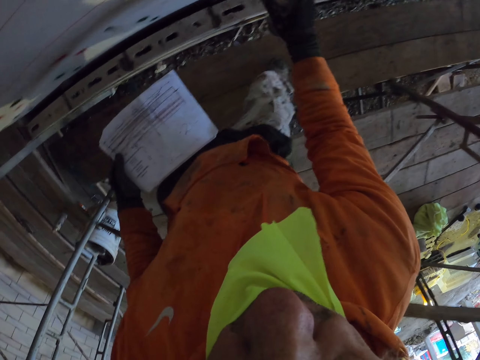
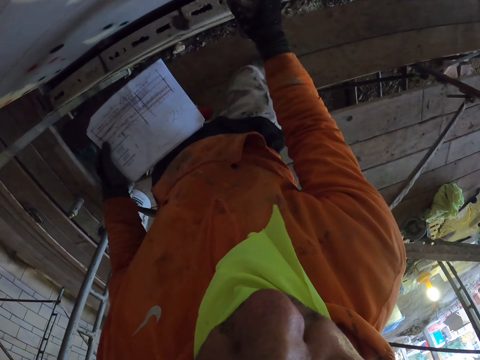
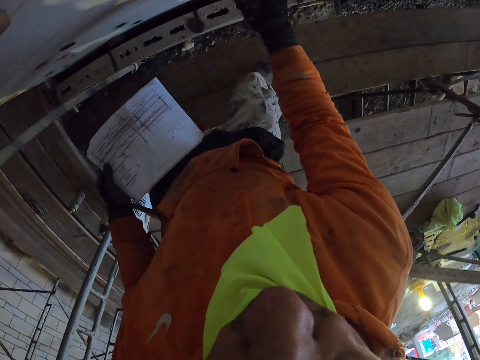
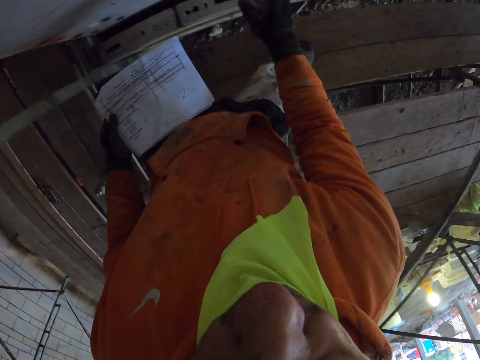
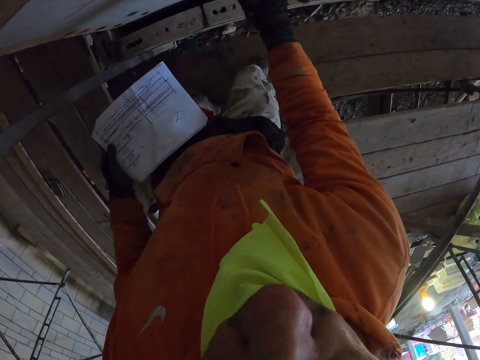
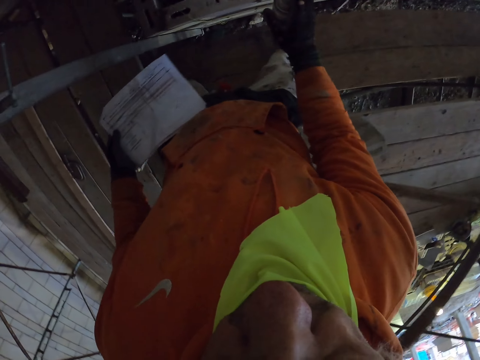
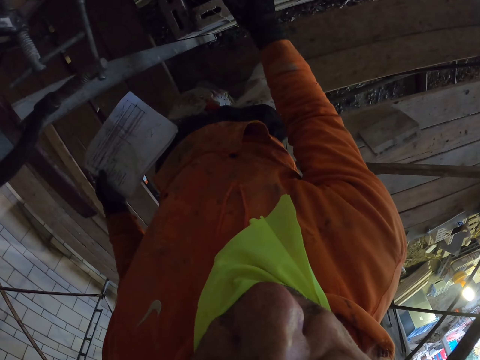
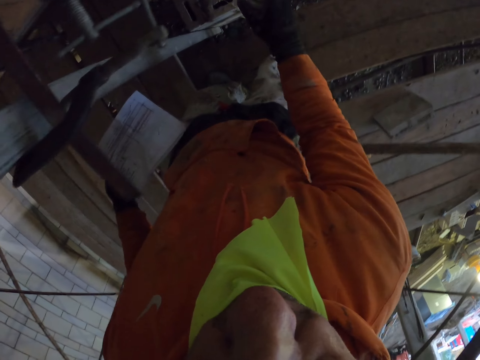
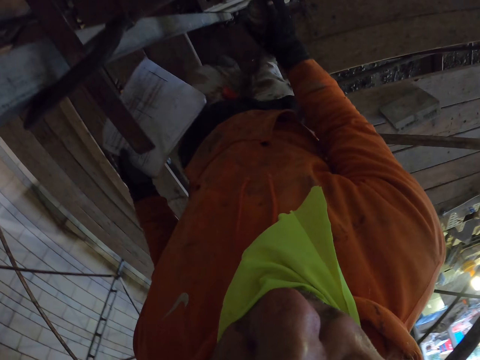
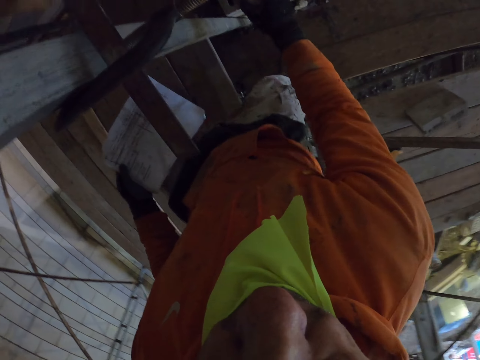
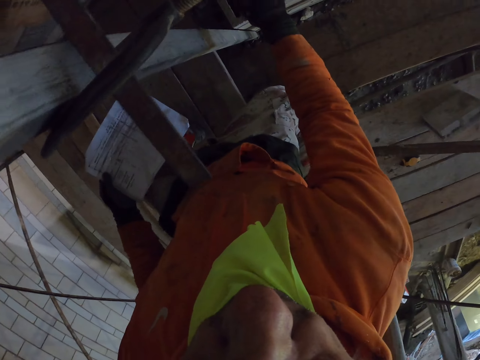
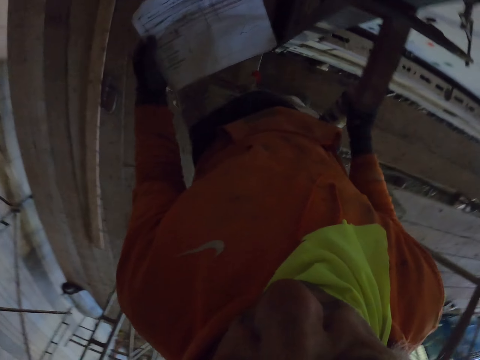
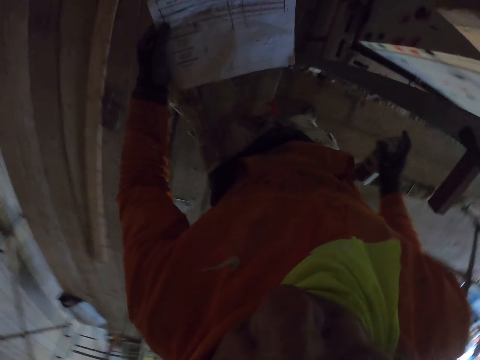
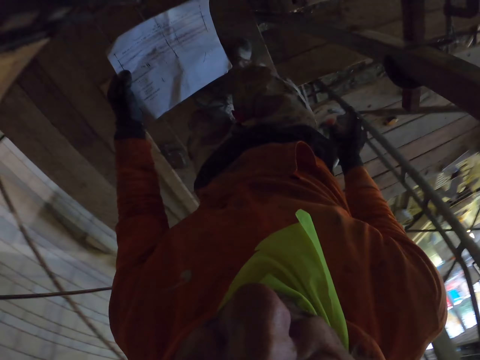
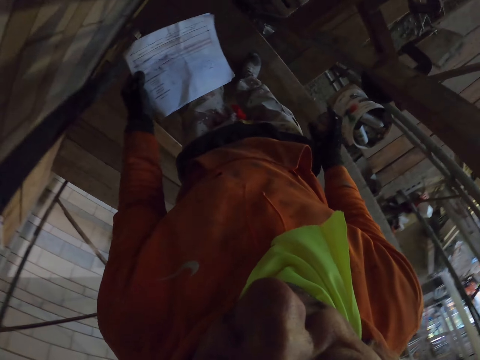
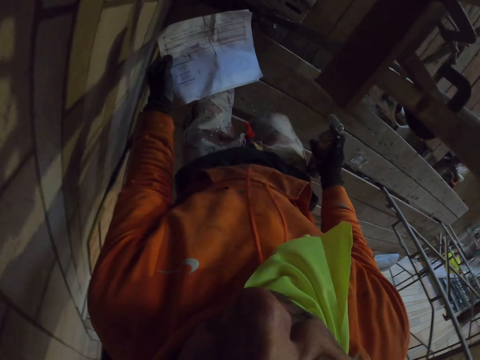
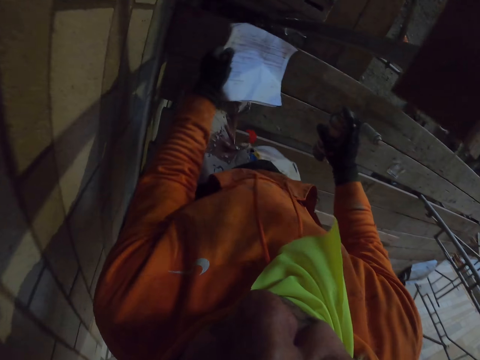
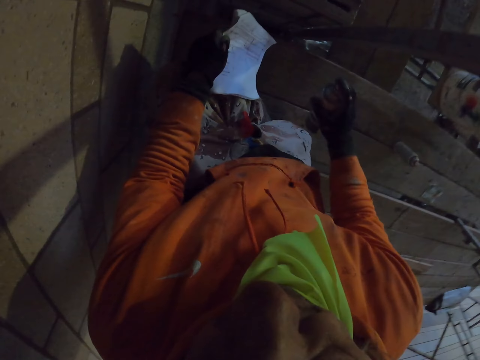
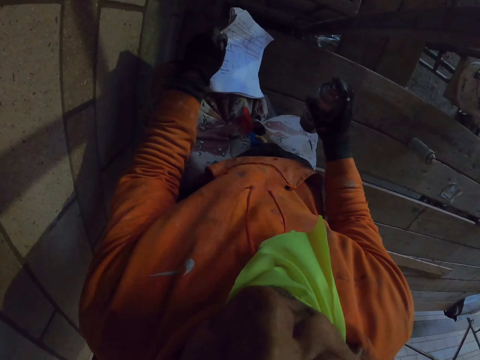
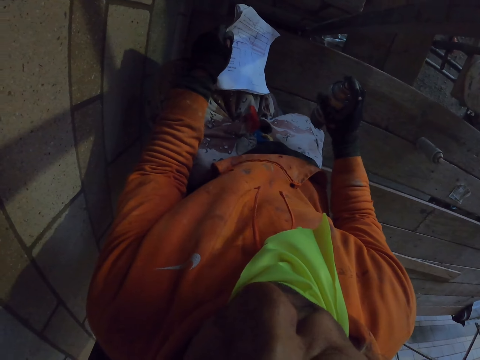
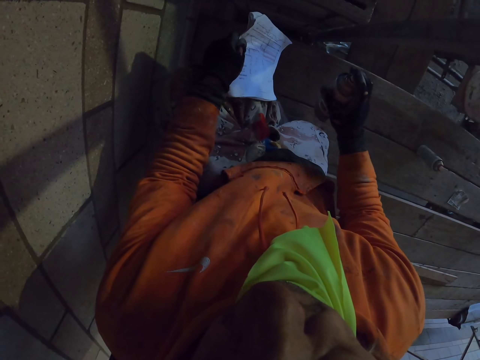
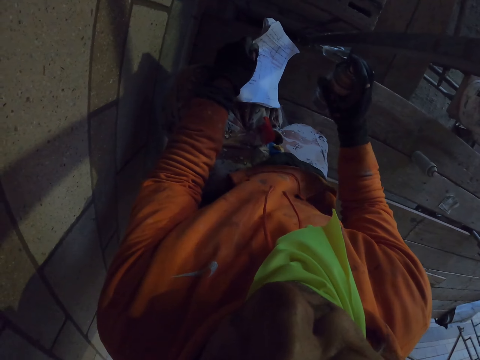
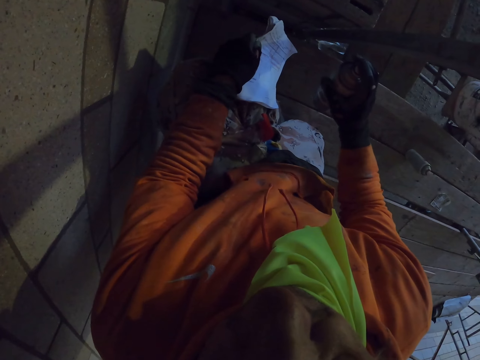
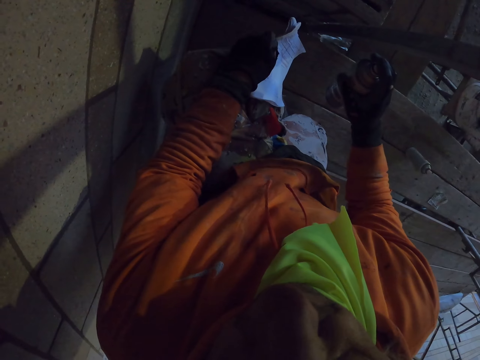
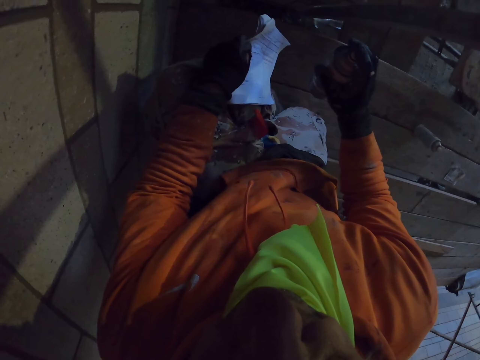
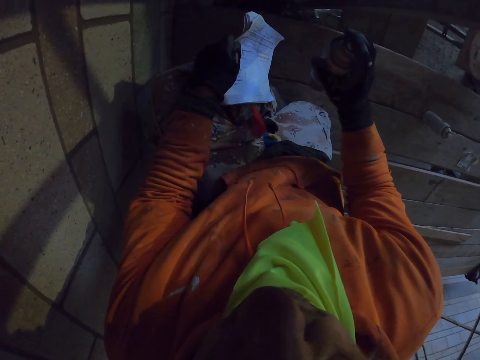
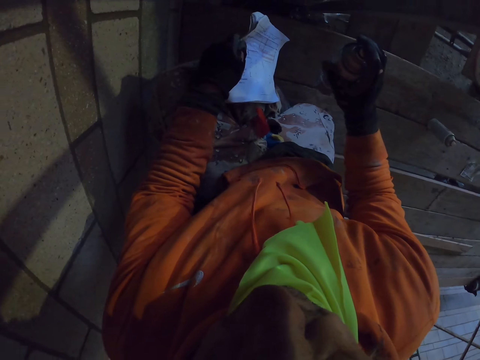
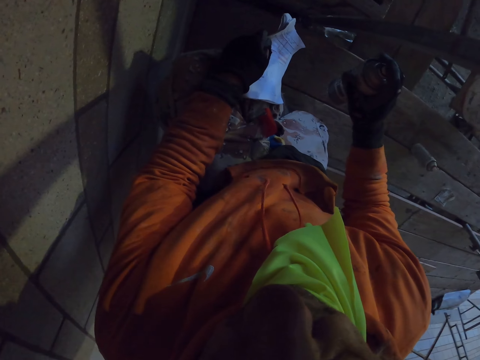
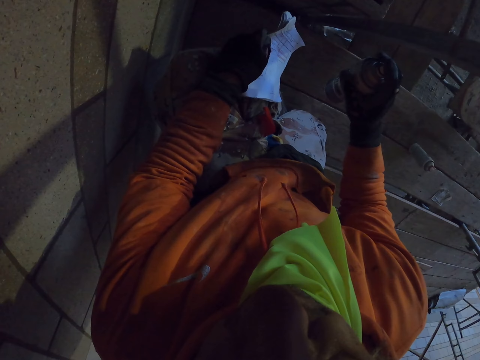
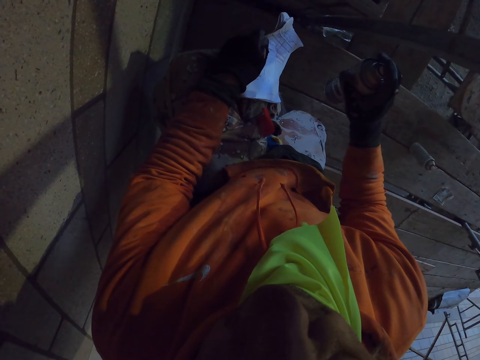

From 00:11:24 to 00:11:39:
The camera wearer walks around the room. They bend. They turn around the room.

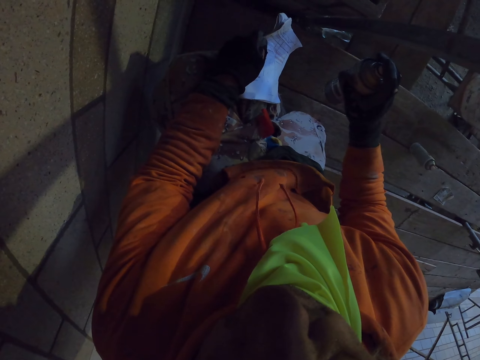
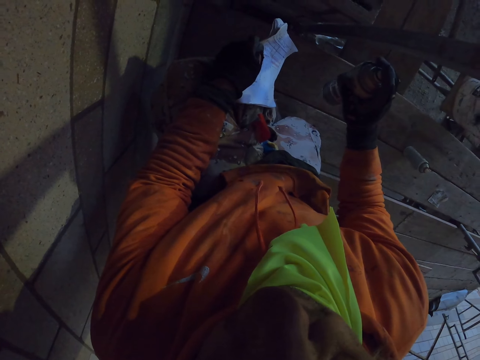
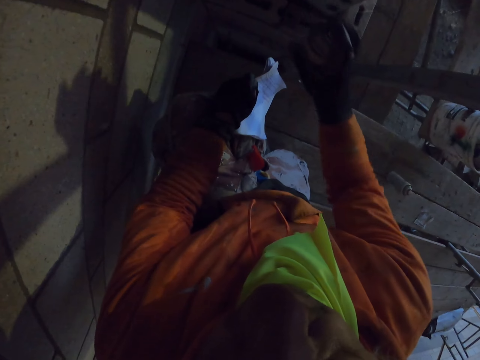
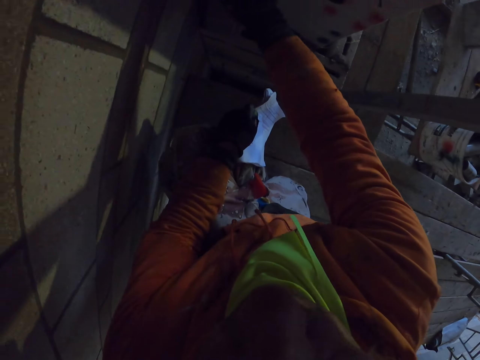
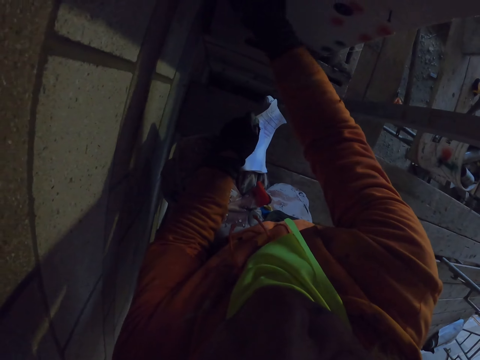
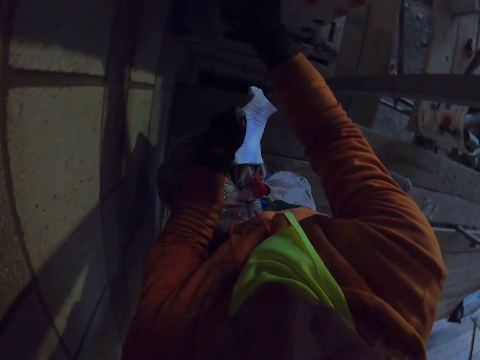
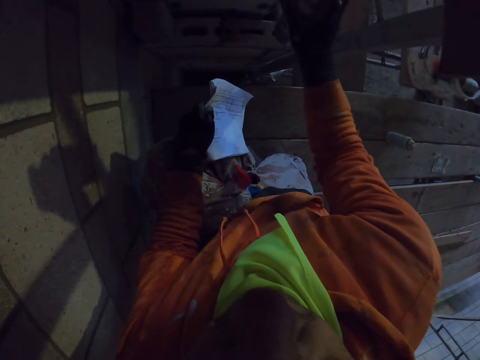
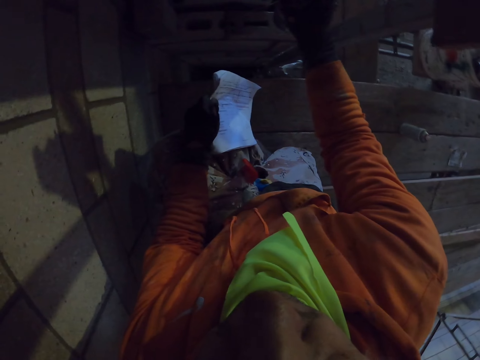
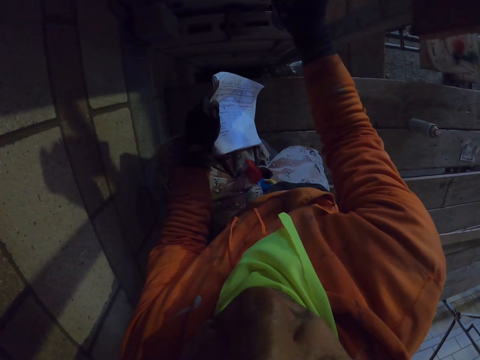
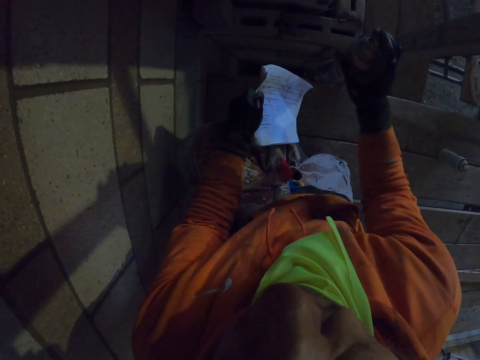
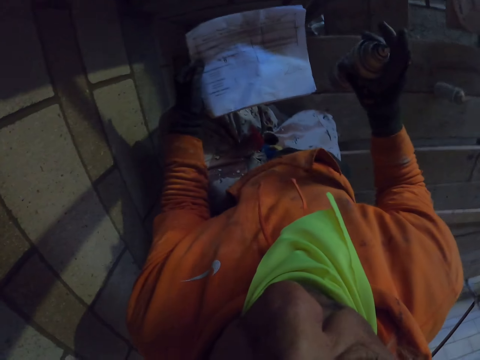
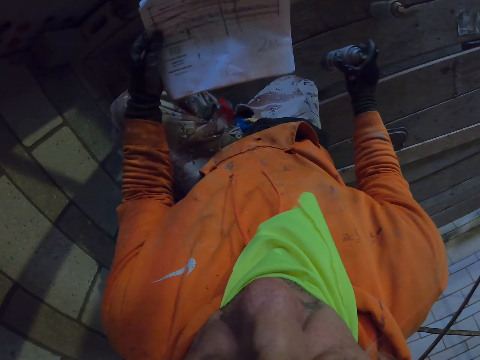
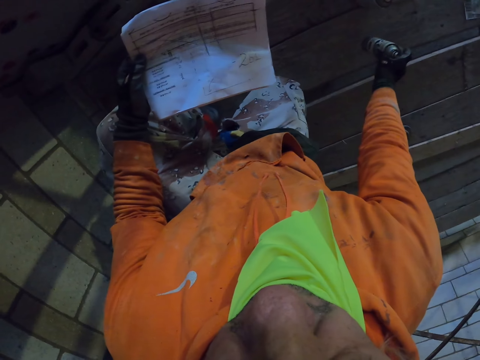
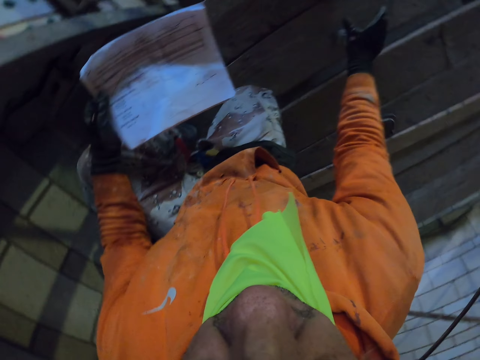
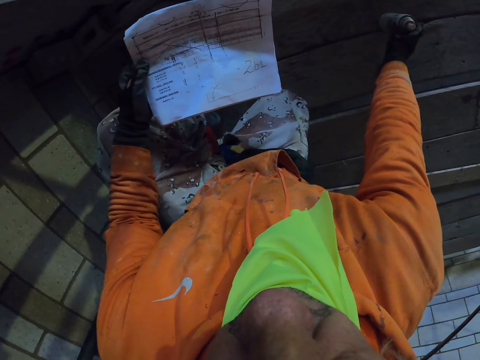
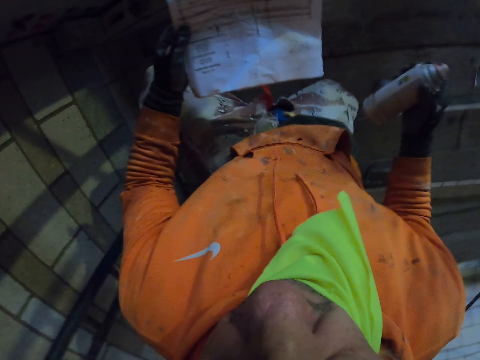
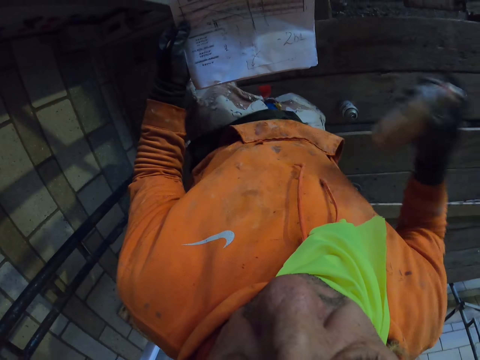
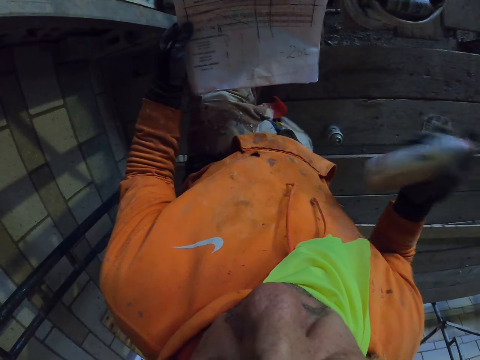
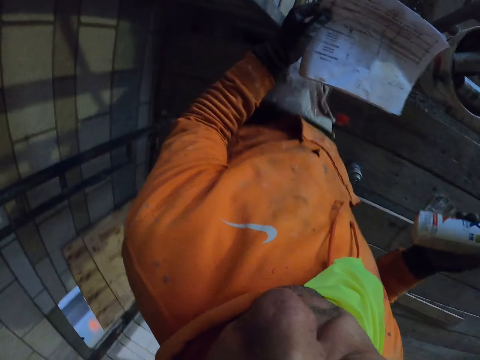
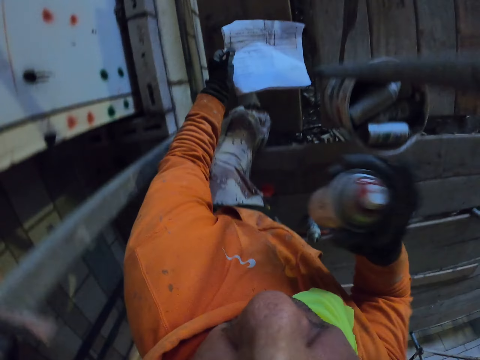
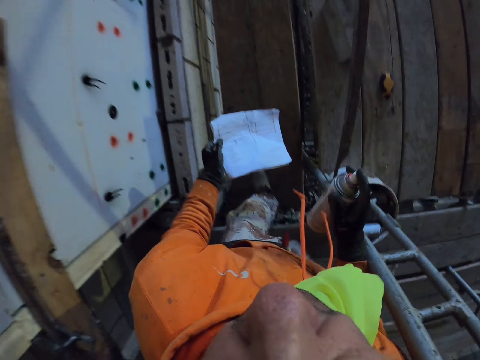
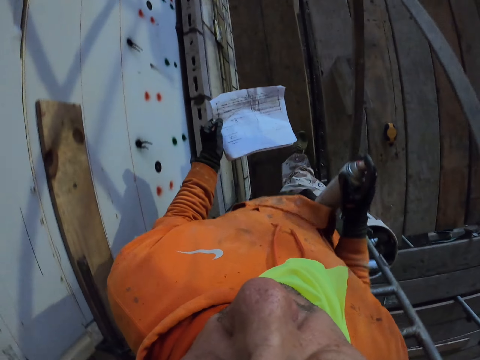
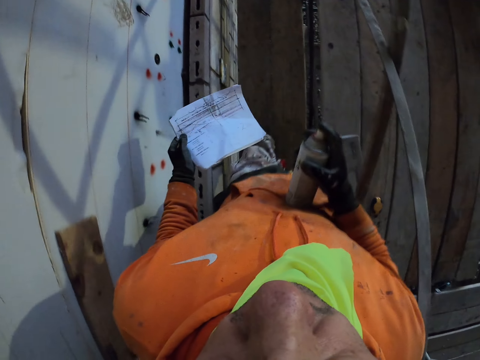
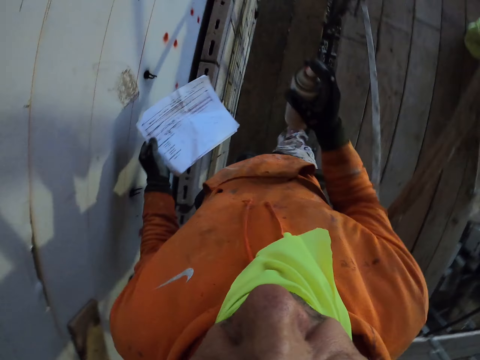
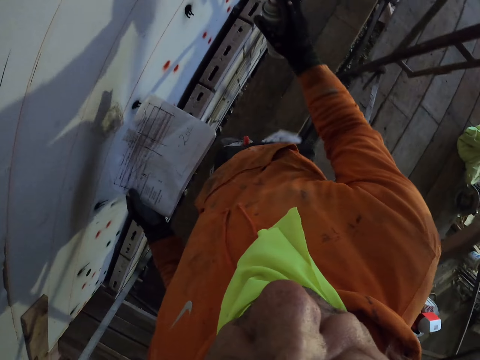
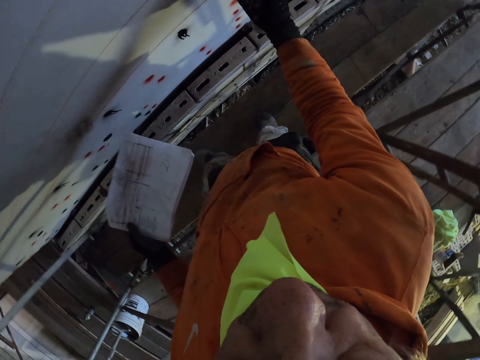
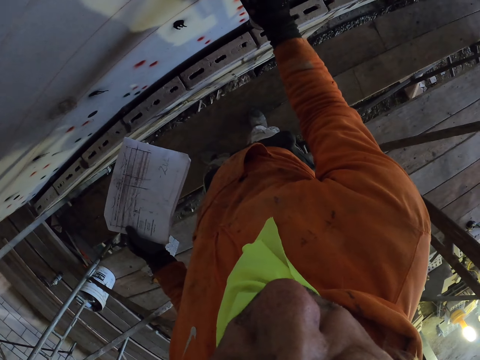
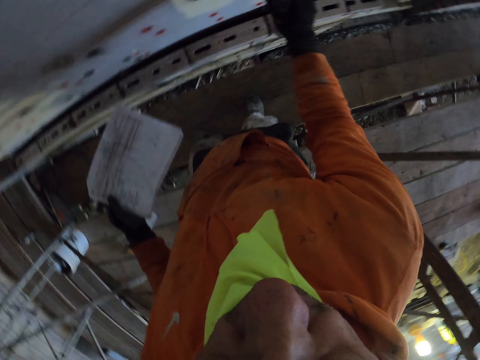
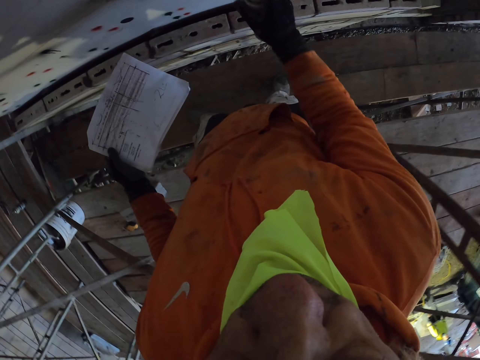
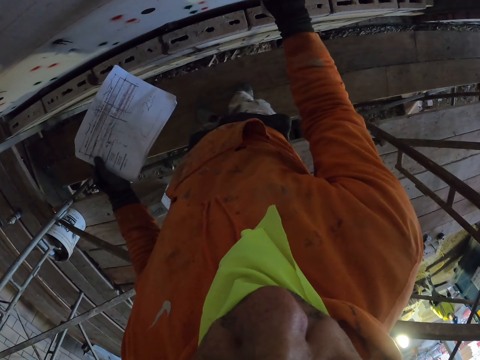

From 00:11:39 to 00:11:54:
The camera wearer sprays on the wall. They turn around the room. They put the spray on the scaffolding stand. They pick up the spray. They shake the spray. They walk around the room. They spray on the wall.
